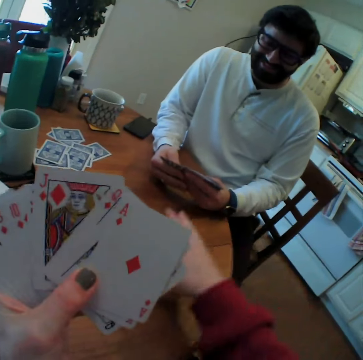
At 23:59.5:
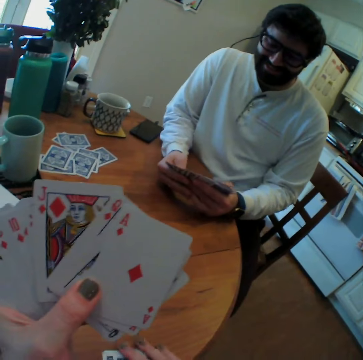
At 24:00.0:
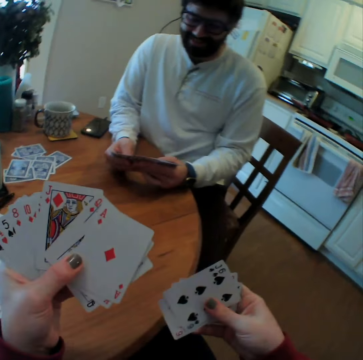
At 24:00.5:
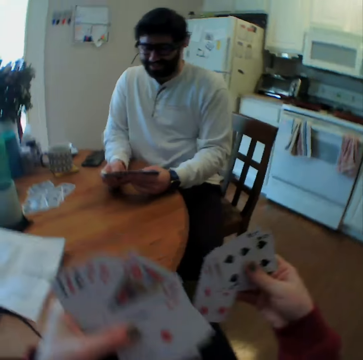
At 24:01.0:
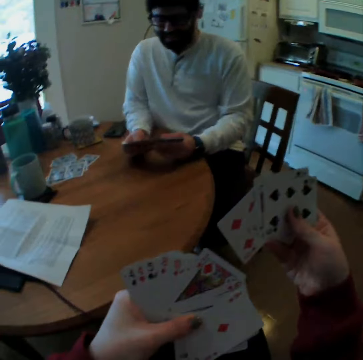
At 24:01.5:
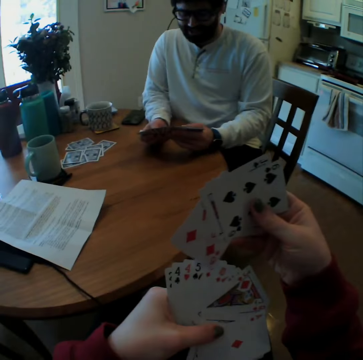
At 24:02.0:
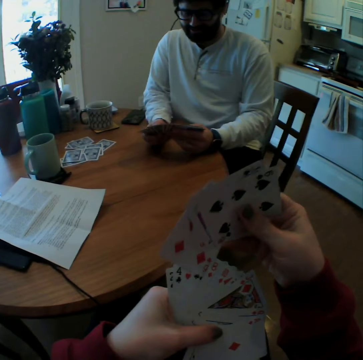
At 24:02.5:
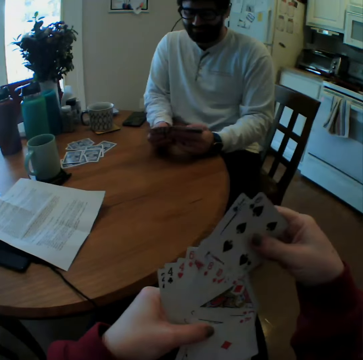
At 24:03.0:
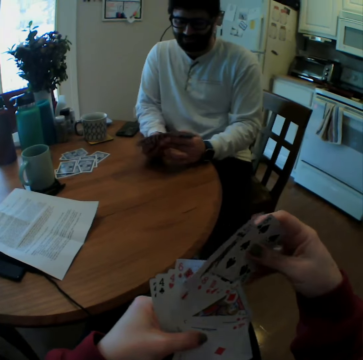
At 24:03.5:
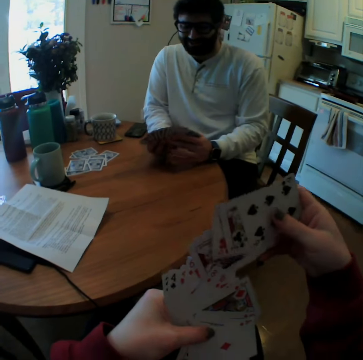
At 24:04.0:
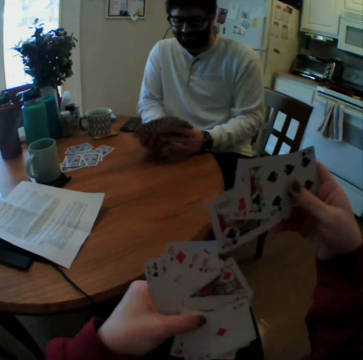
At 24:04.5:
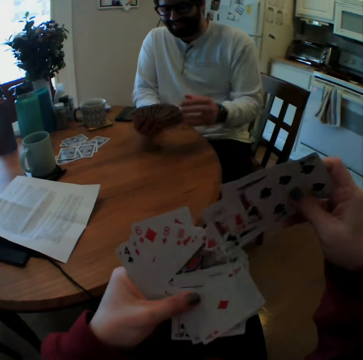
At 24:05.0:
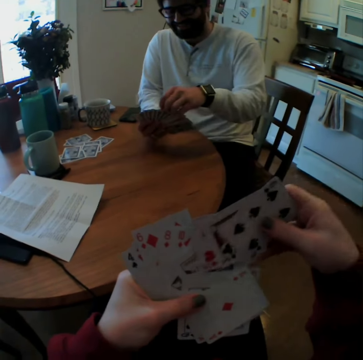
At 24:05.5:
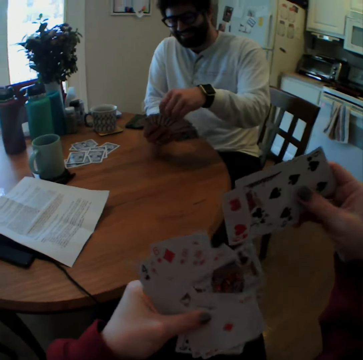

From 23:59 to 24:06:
The camera wearer puts the playing card together with other playing cards. They take the other playing cards on the table. They arrange the playing cards. They laugh.

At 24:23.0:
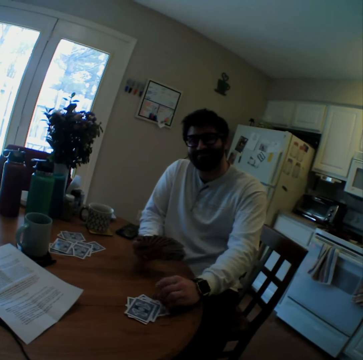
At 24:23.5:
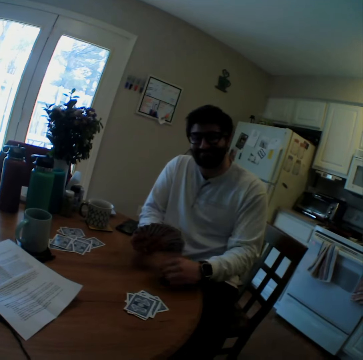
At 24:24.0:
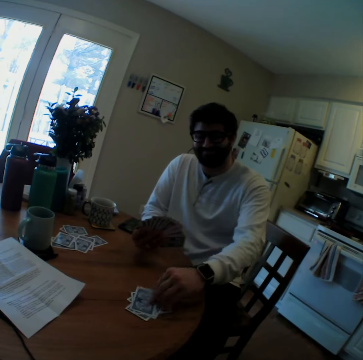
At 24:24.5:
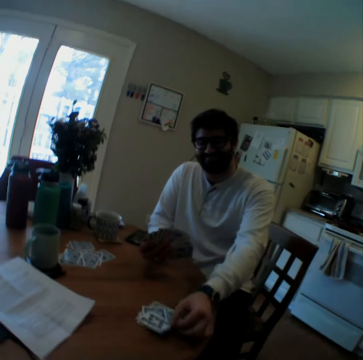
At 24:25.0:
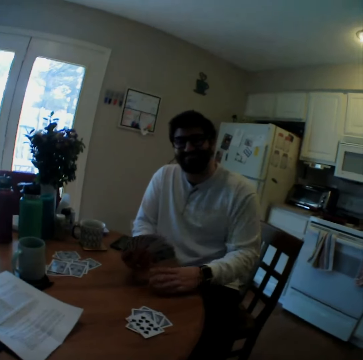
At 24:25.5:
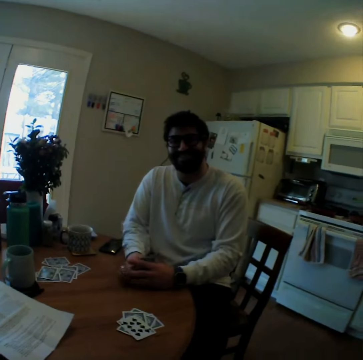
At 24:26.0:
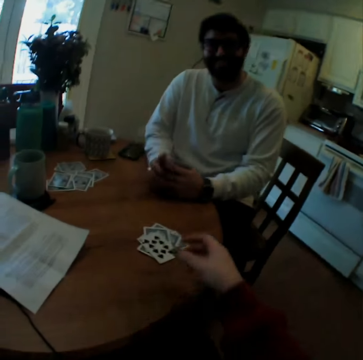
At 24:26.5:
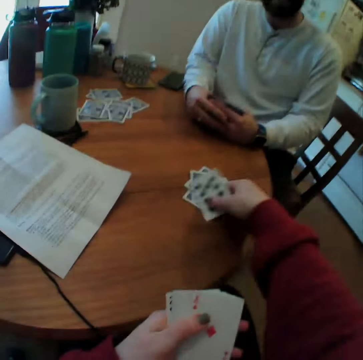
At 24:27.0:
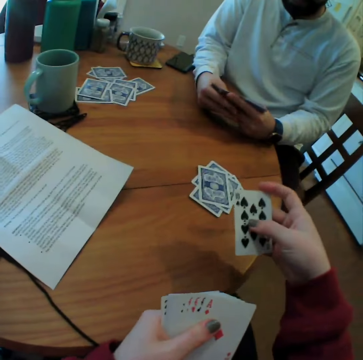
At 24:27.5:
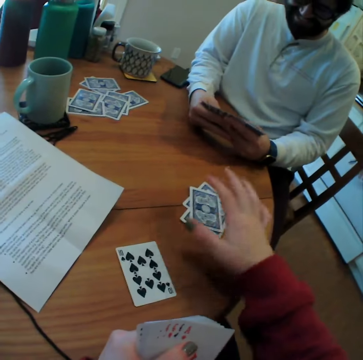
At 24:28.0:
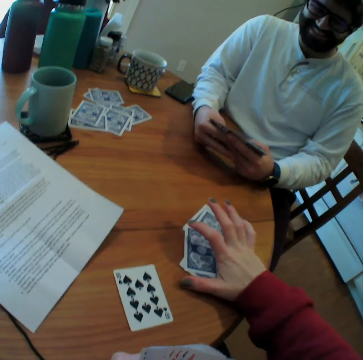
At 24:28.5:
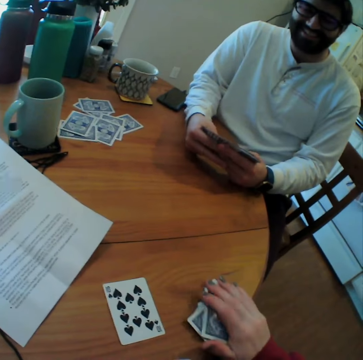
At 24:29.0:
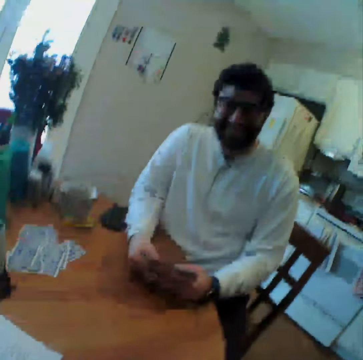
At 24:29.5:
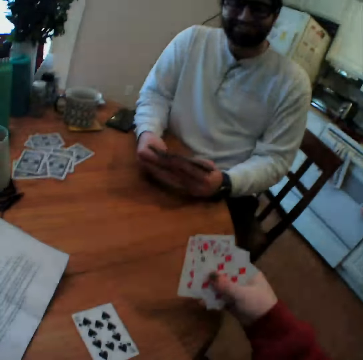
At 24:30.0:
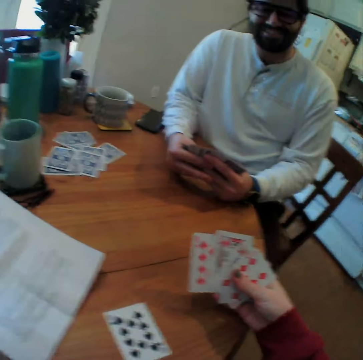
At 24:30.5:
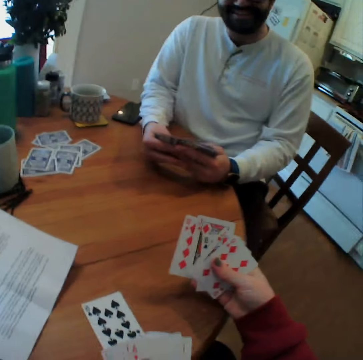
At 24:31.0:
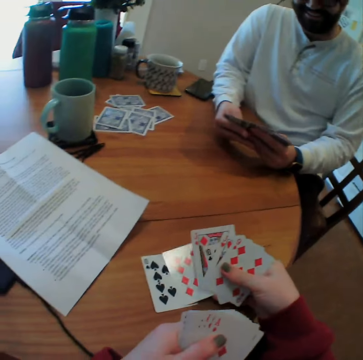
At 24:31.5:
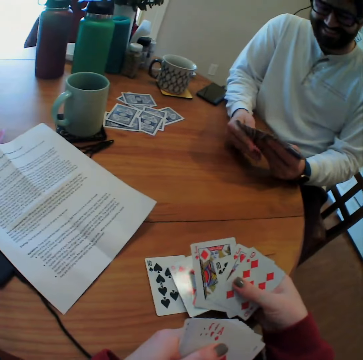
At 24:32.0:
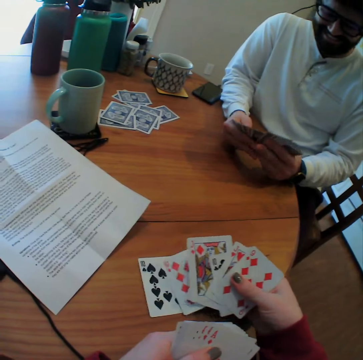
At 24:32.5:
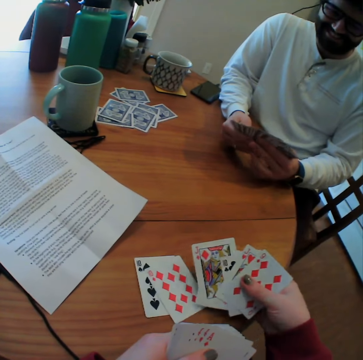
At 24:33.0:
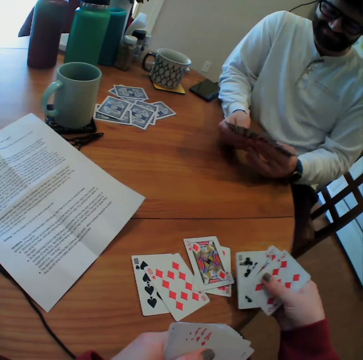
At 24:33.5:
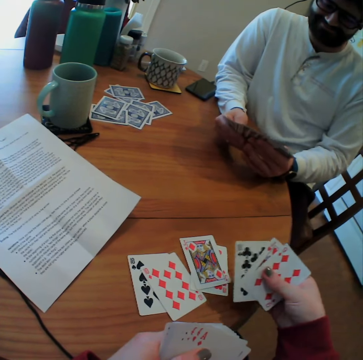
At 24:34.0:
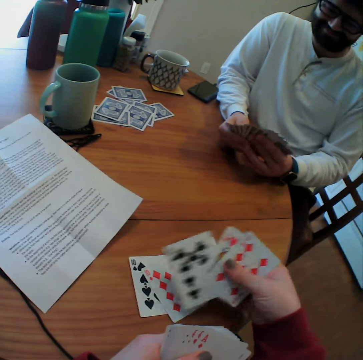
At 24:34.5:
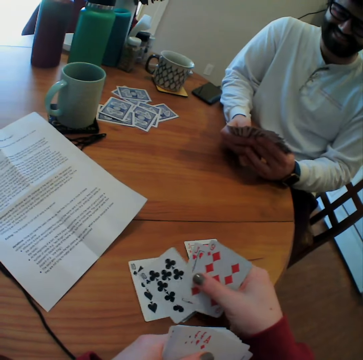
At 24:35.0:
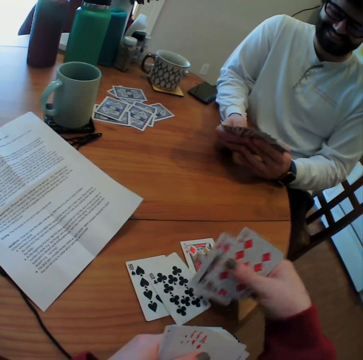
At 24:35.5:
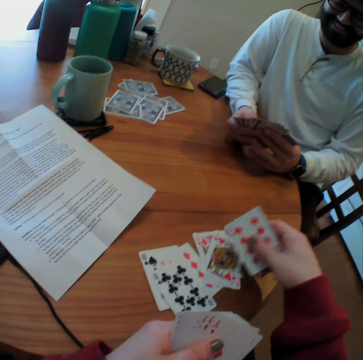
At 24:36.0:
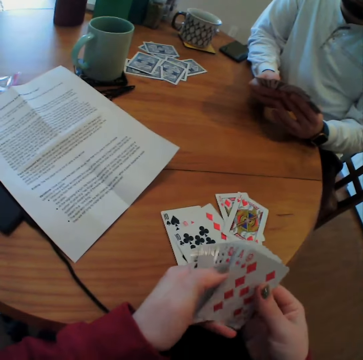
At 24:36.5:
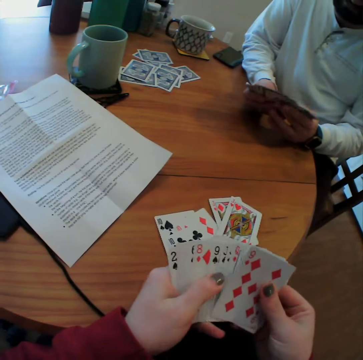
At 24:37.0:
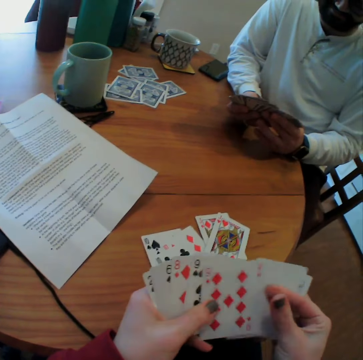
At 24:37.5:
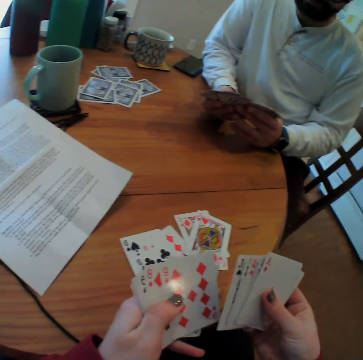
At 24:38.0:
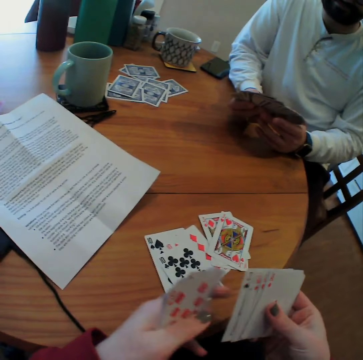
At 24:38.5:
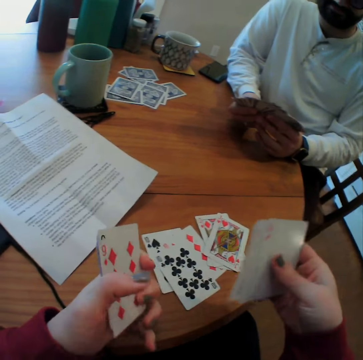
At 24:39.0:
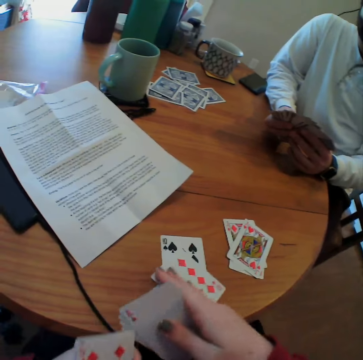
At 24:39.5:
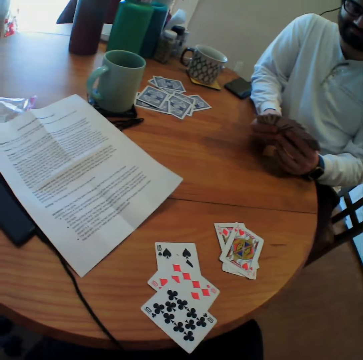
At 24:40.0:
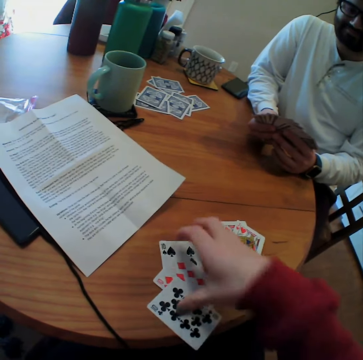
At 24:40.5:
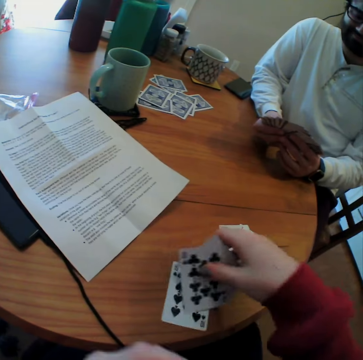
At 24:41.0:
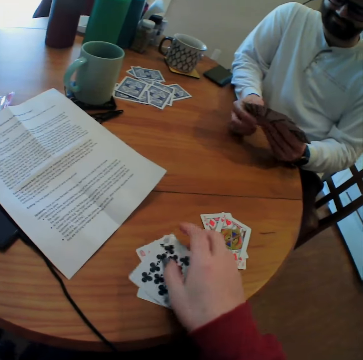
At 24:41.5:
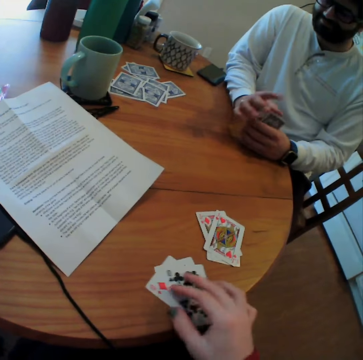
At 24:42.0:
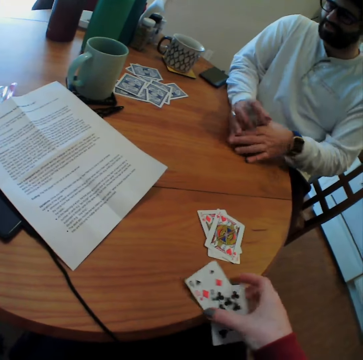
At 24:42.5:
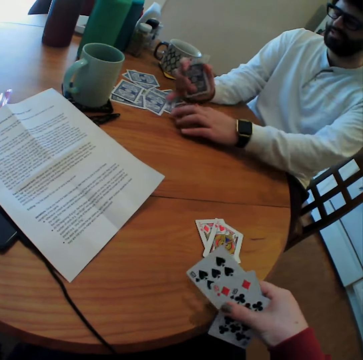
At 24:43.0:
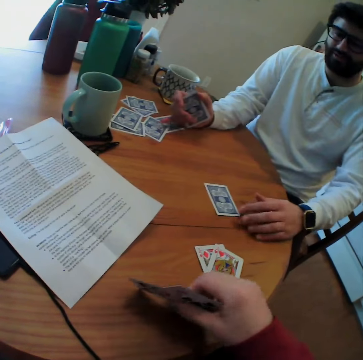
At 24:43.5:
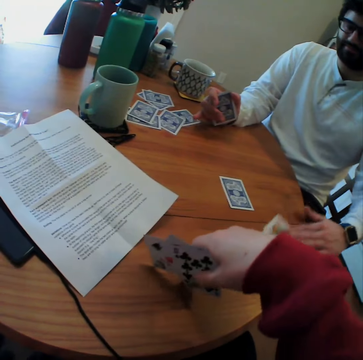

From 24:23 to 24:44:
A man puts a card on a table. The camera wearer shouts. The man lifts a playing card and turns the playing cards. The camera wearer takes the playing card, looks on the playing card, and puts the playing card on the table. The man arranges playing cards. The camera wearer takes the other playing cards. They look on the playing cards. They arrange the cards on the table. They put the cards on the table. They arrange other cards on hands. They move the cards on the table. They take the playing cards on the table.

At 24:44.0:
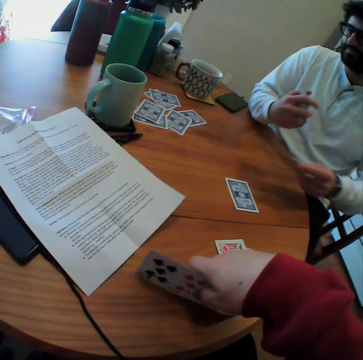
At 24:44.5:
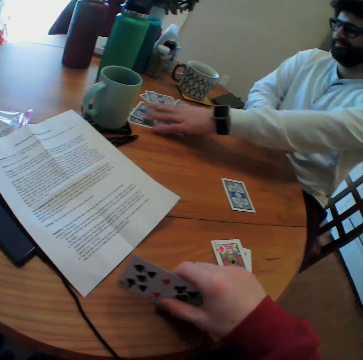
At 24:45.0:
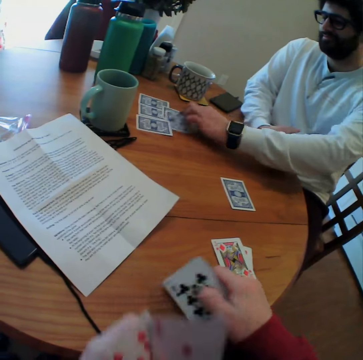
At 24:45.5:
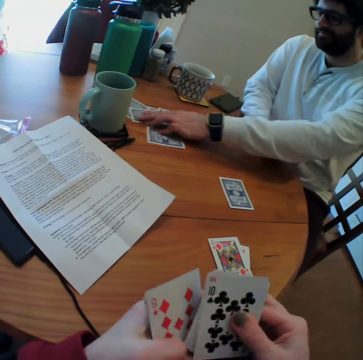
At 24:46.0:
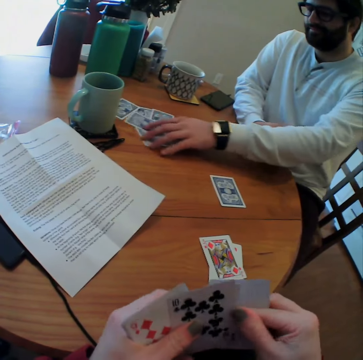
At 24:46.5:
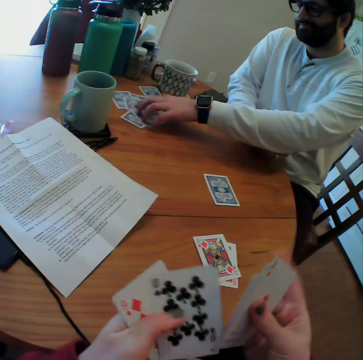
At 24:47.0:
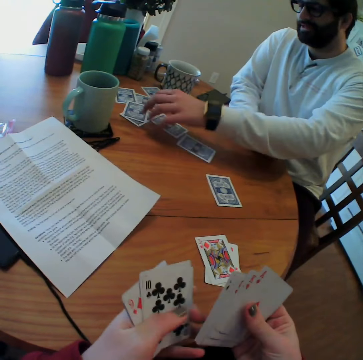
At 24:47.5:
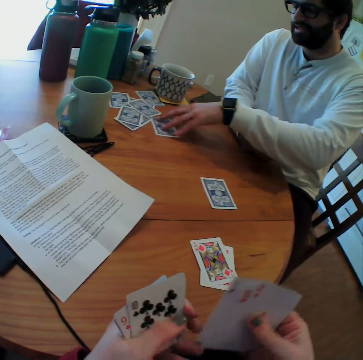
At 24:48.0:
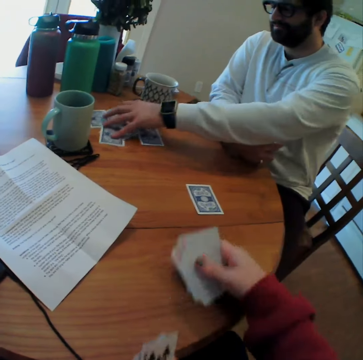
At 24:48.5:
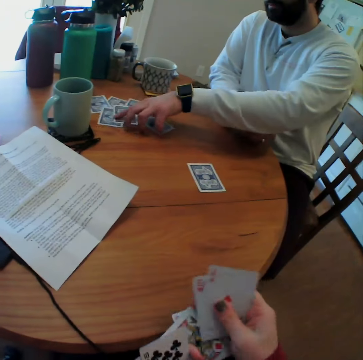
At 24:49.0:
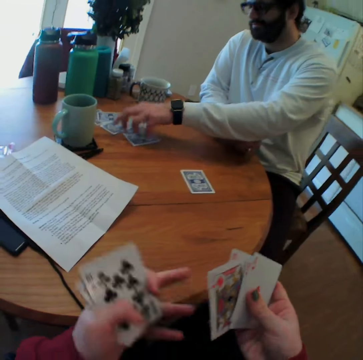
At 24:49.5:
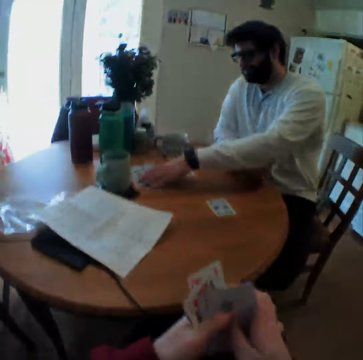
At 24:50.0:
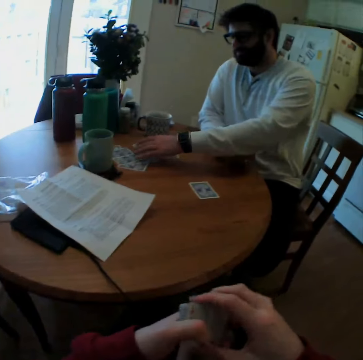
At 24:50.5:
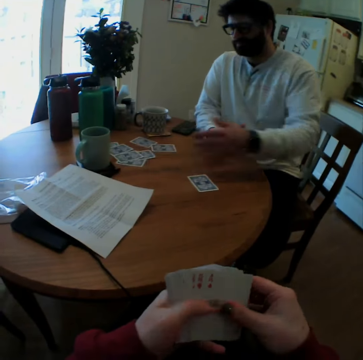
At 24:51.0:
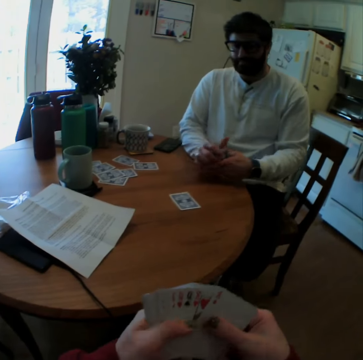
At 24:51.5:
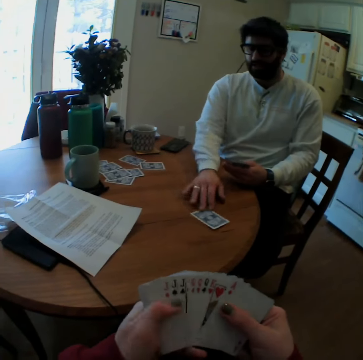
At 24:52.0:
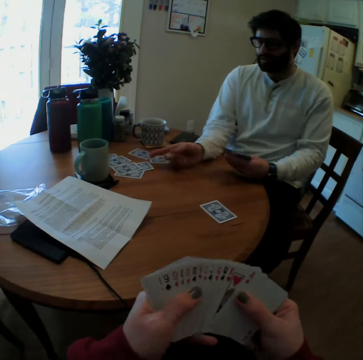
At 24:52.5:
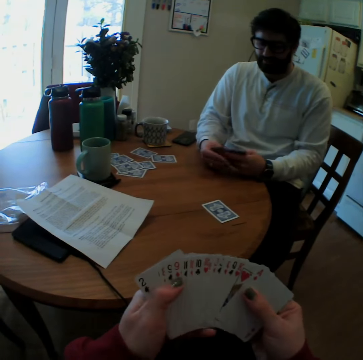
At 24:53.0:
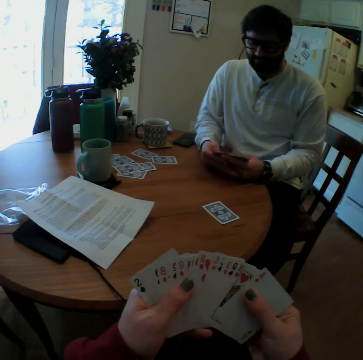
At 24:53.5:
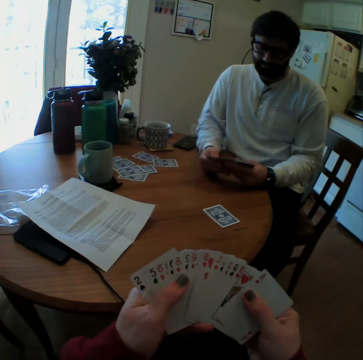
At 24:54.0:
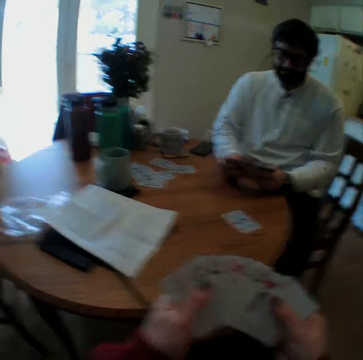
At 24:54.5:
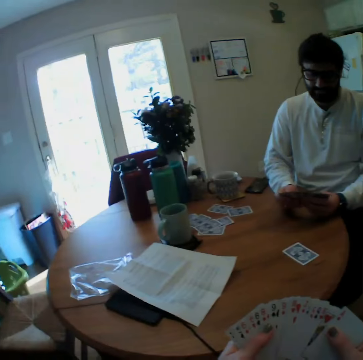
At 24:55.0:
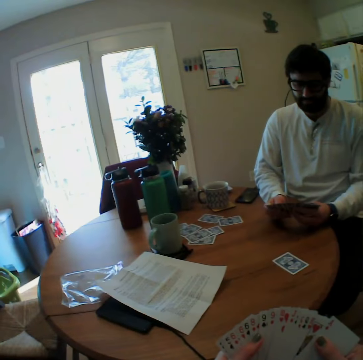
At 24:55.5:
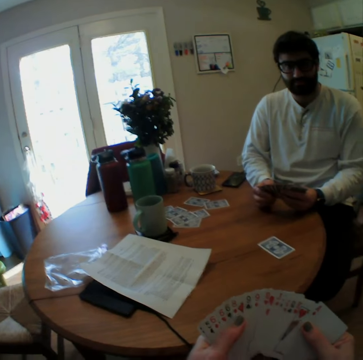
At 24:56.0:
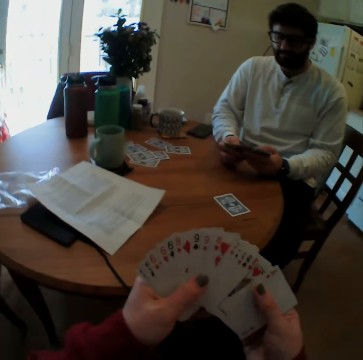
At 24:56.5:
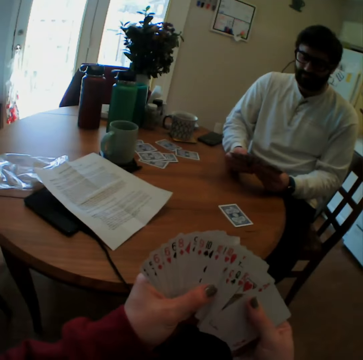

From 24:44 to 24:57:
A man rearranges playing cards on the table. The camera wearer picks up cards and arranges playing cards on the table. The man spreads cards. The man pushes a playing card on the table and arranges playing cards. The camera wearer speaks.
